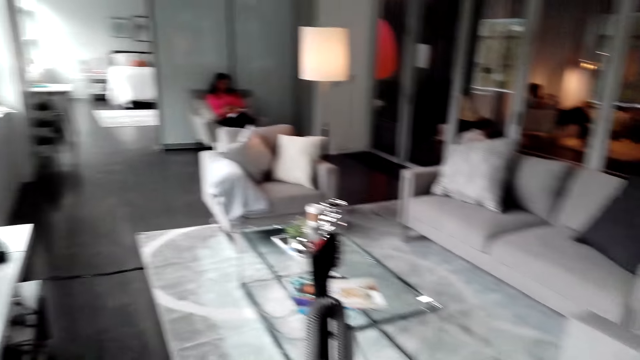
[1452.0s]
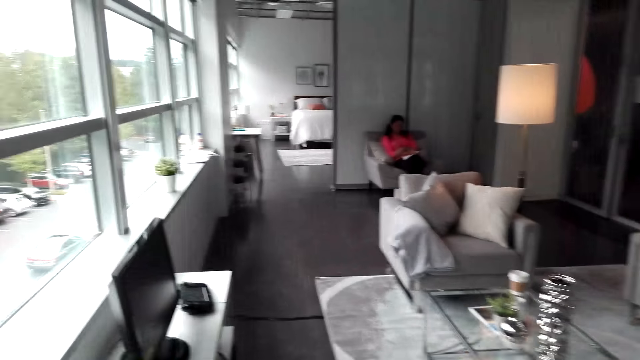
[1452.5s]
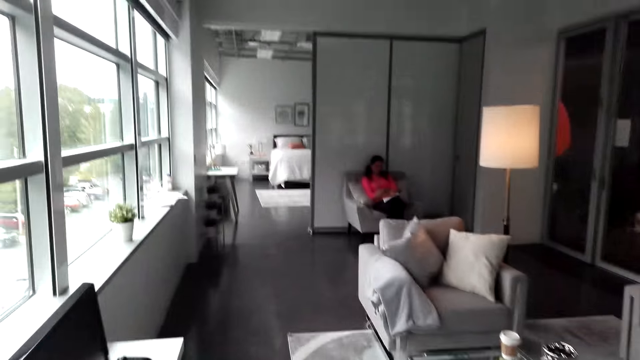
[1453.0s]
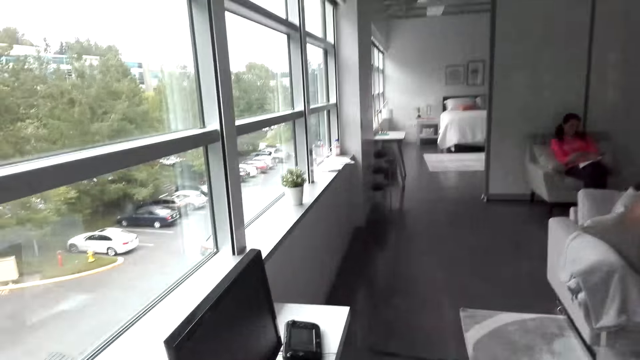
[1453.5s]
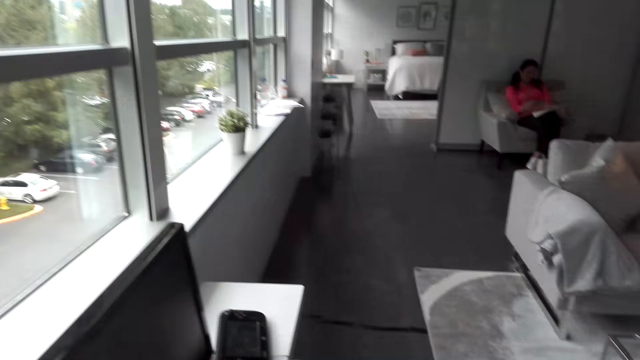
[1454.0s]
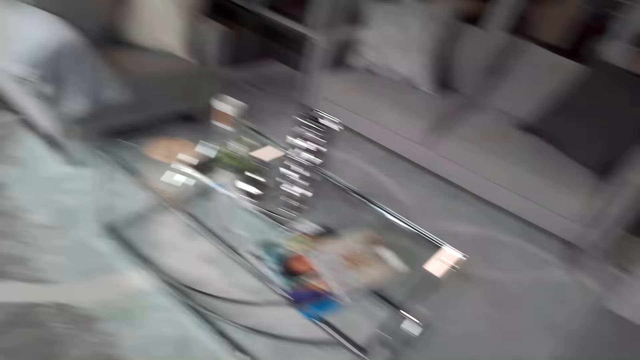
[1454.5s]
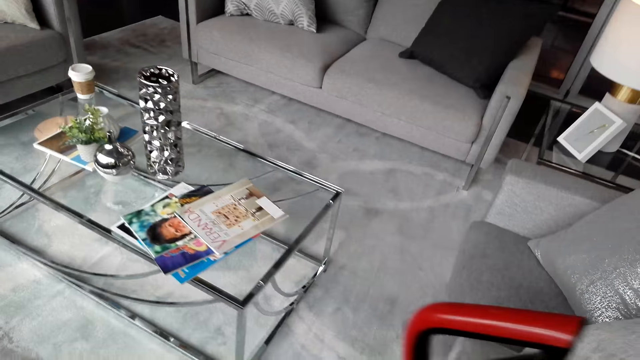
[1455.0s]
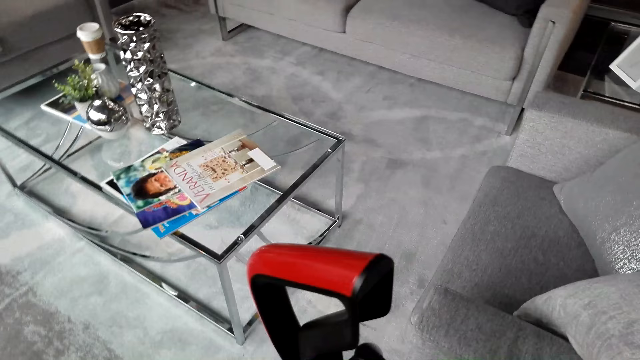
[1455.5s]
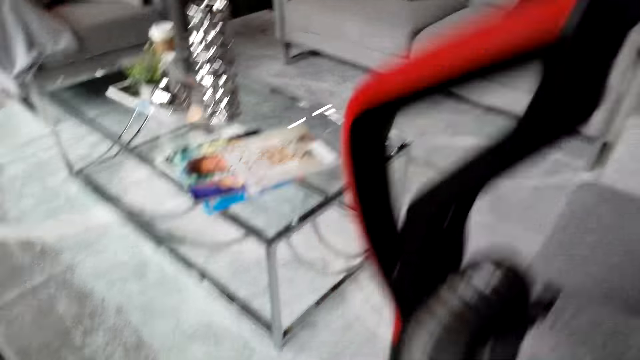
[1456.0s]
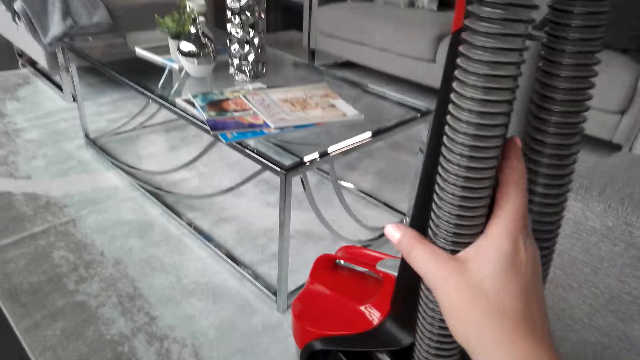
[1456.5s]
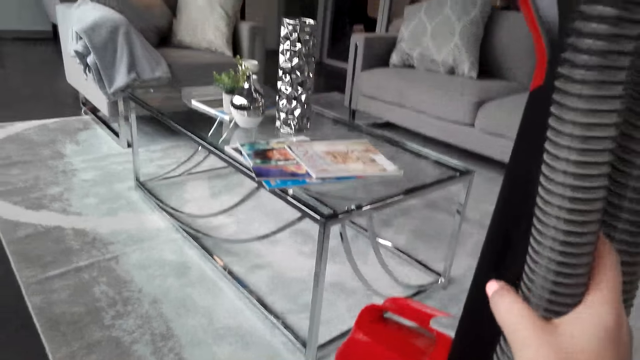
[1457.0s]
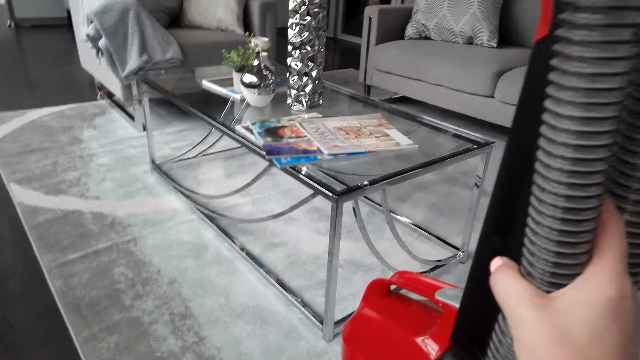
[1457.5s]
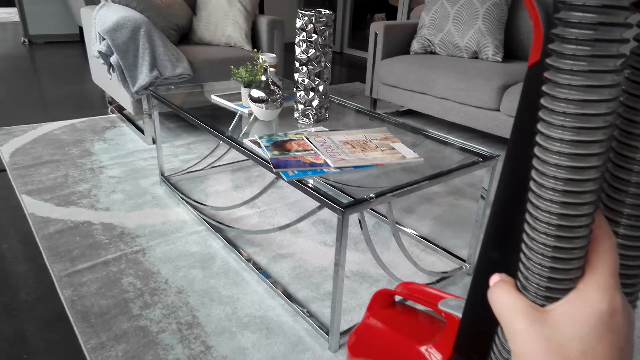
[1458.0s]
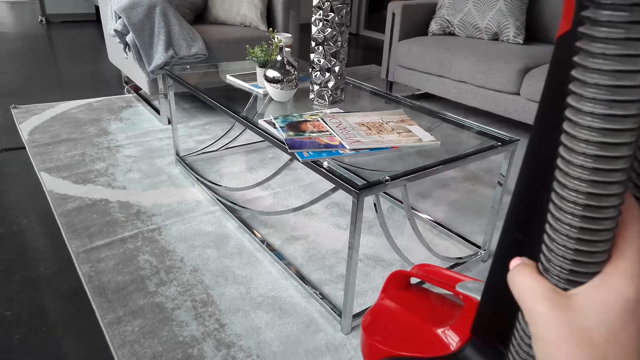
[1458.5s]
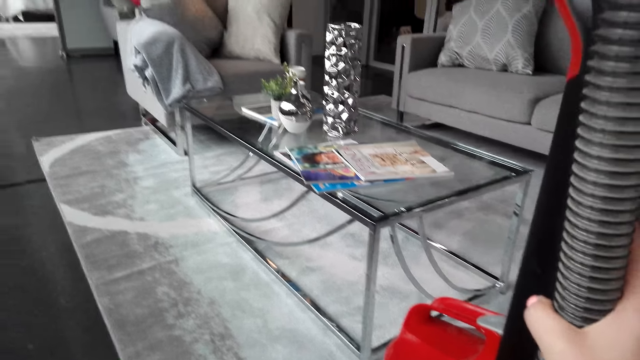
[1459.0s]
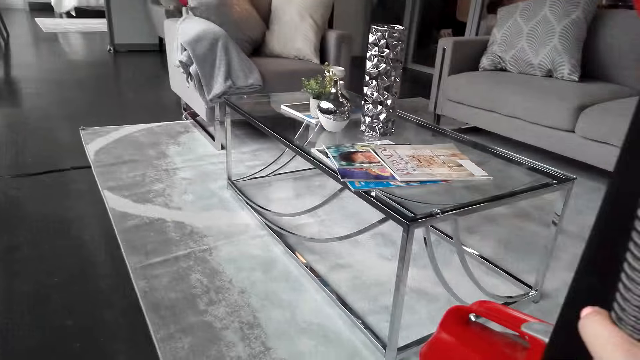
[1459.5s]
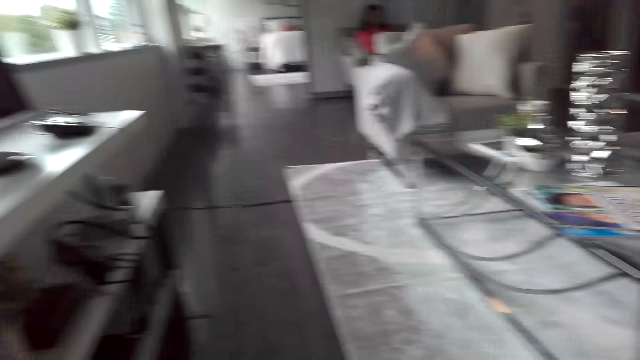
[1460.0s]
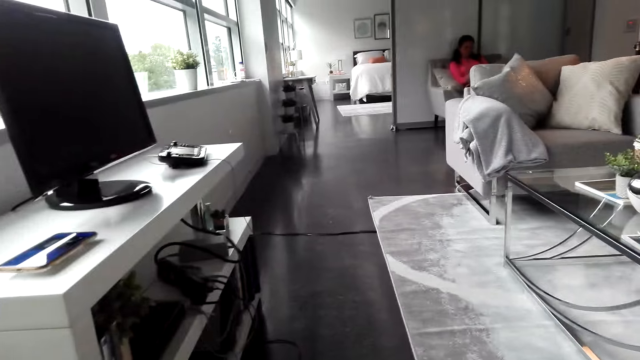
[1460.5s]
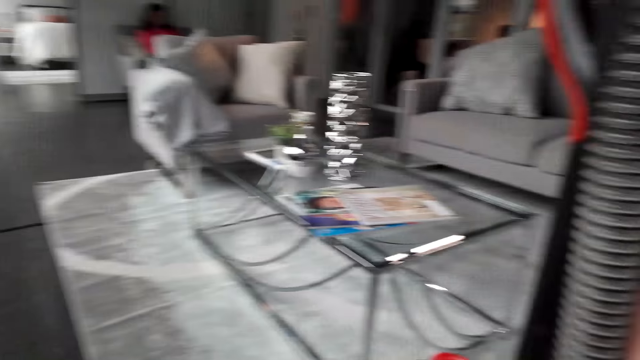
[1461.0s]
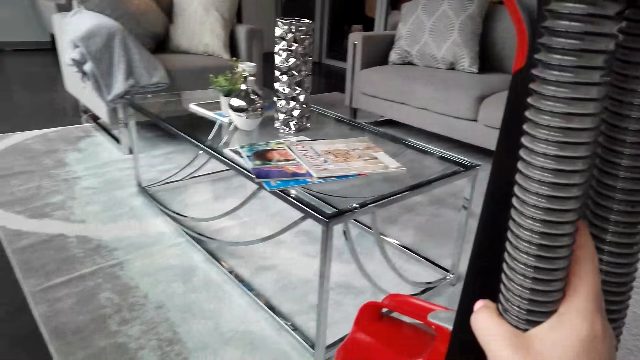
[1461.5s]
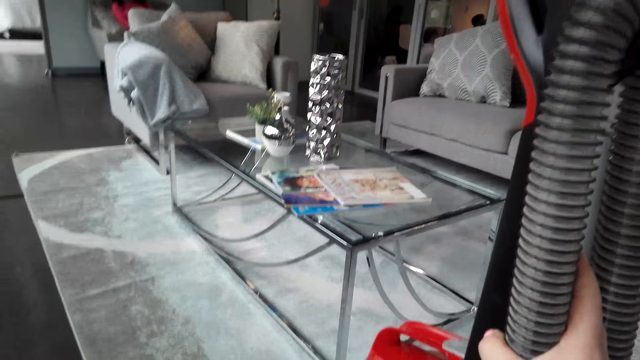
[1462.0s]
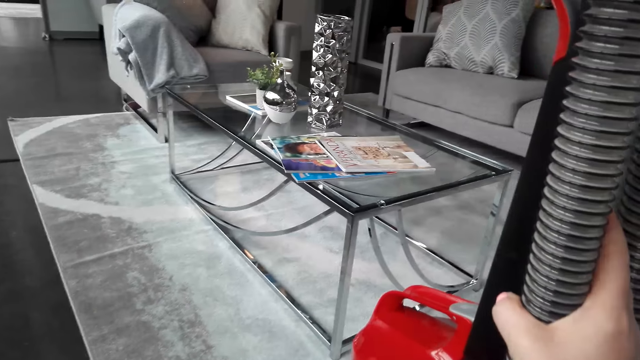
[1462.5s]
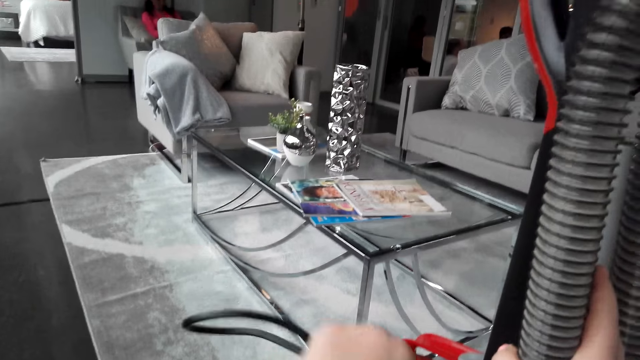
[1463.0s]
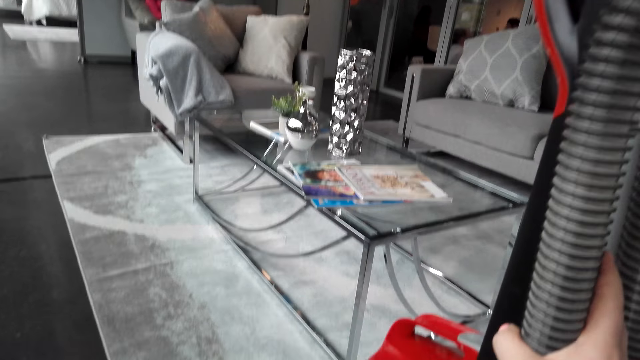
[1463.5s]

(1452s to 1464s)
The camera wearer walks. They touch the vacuum carpet cleaner.

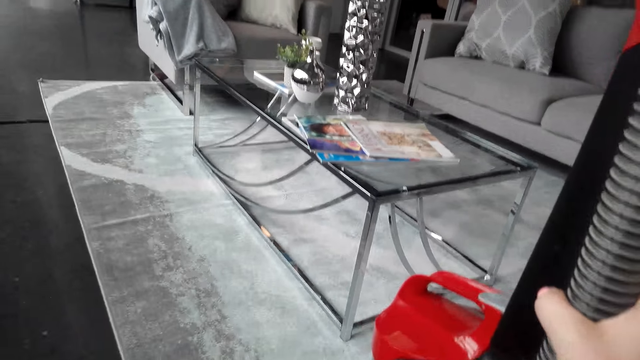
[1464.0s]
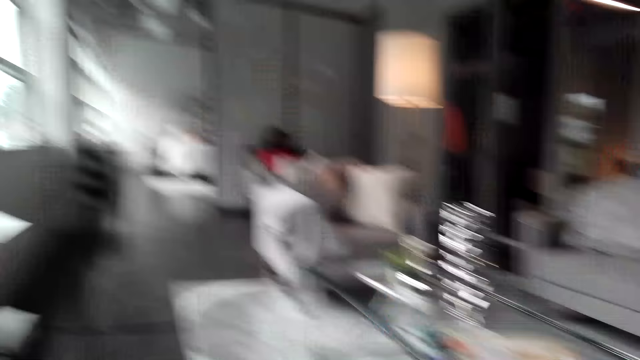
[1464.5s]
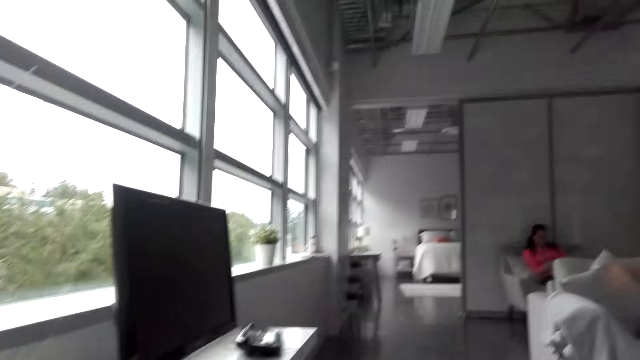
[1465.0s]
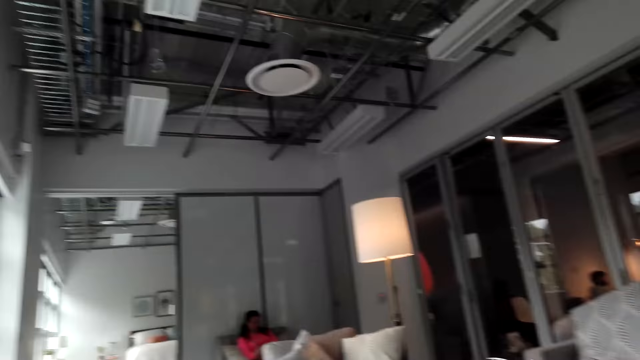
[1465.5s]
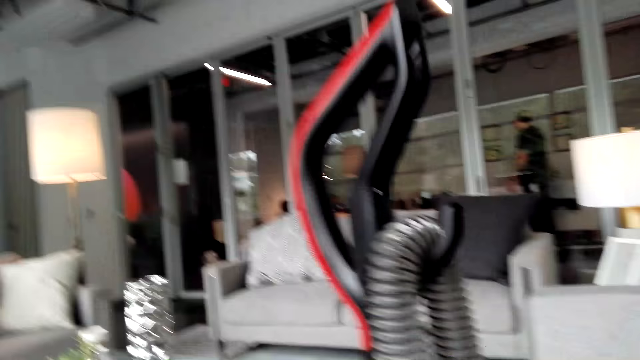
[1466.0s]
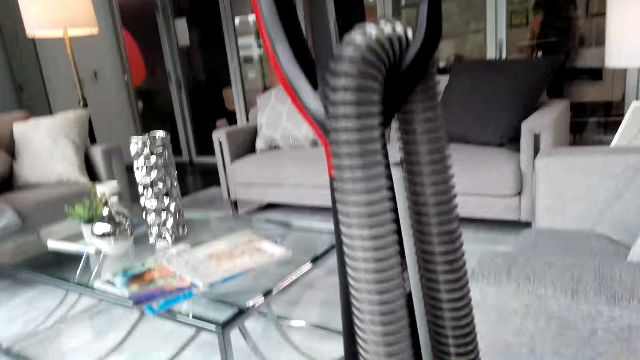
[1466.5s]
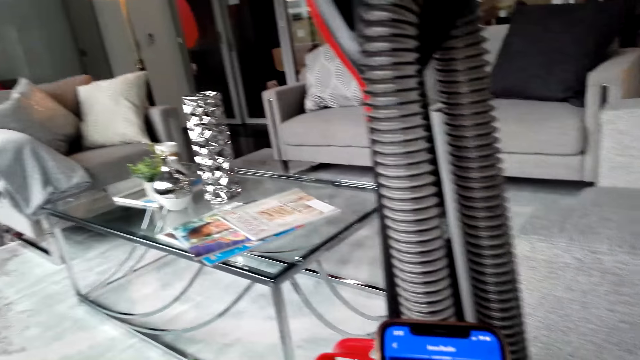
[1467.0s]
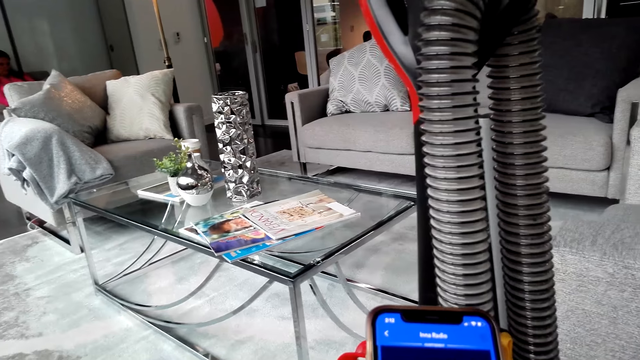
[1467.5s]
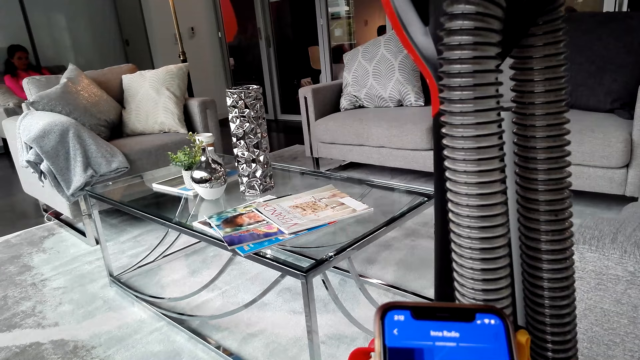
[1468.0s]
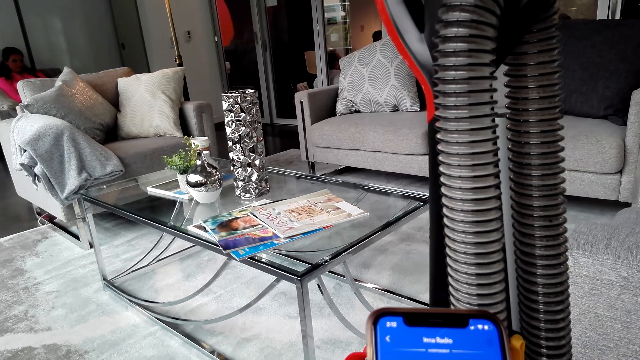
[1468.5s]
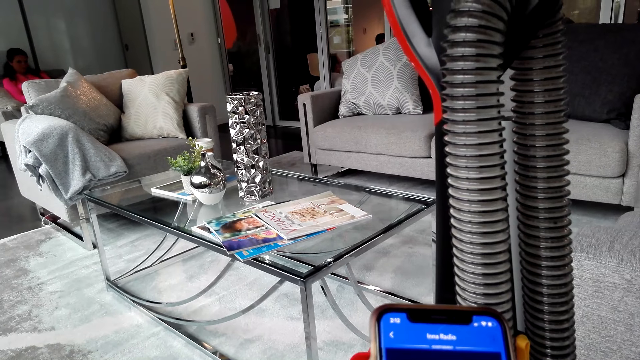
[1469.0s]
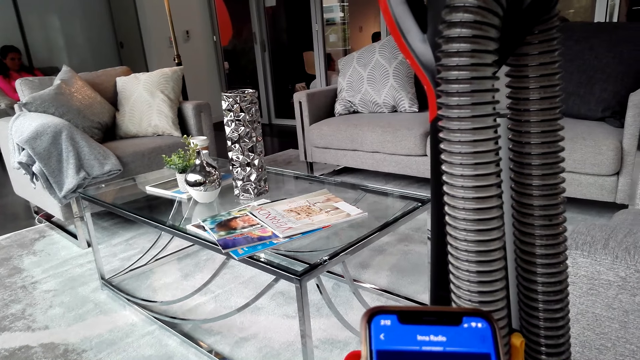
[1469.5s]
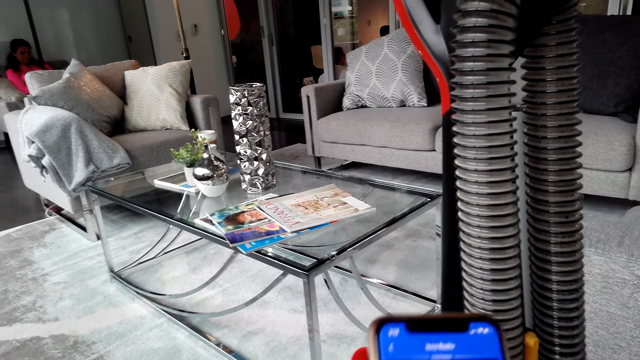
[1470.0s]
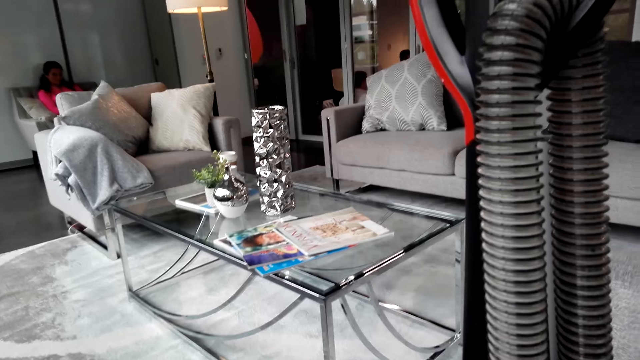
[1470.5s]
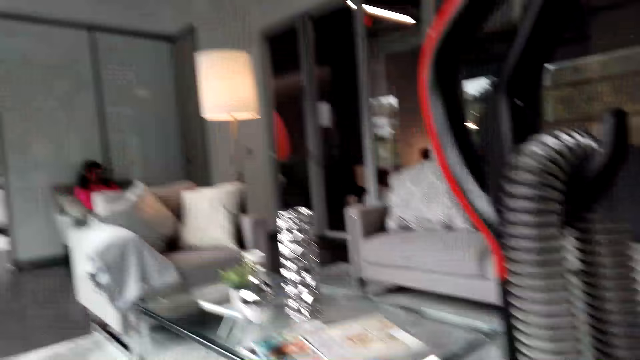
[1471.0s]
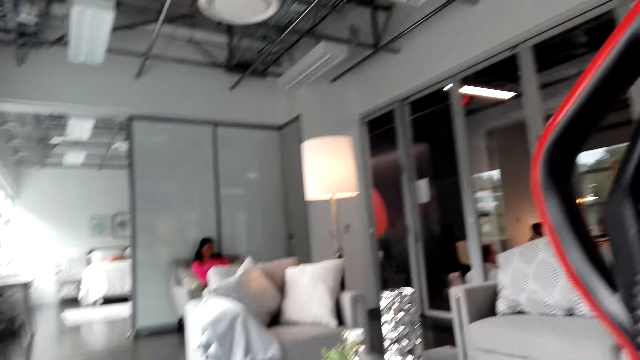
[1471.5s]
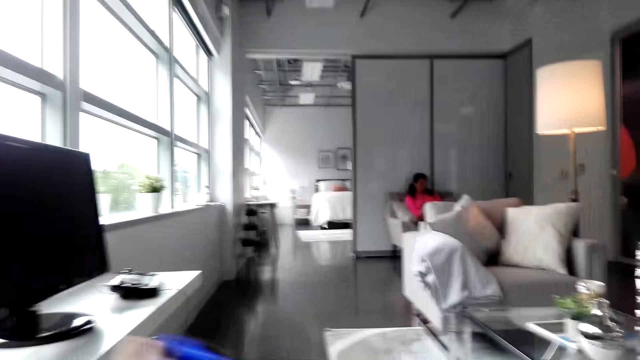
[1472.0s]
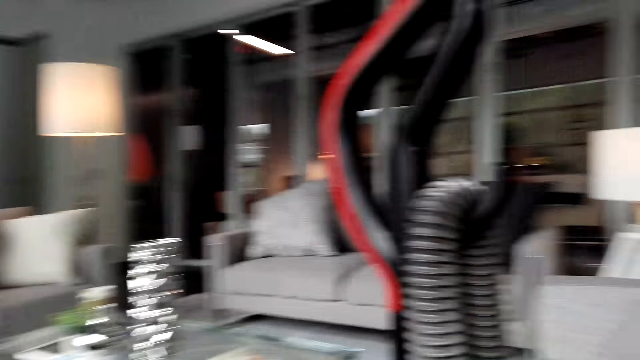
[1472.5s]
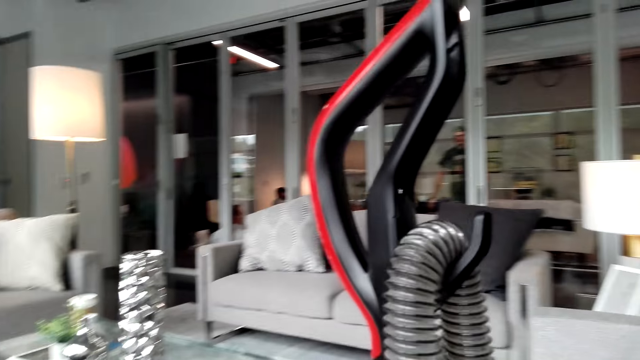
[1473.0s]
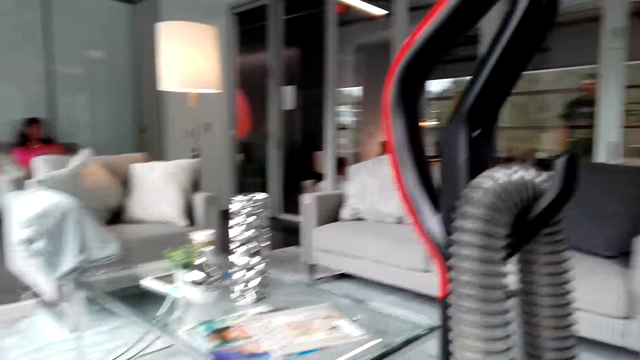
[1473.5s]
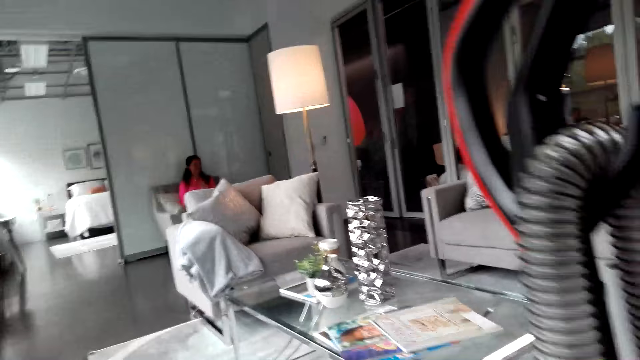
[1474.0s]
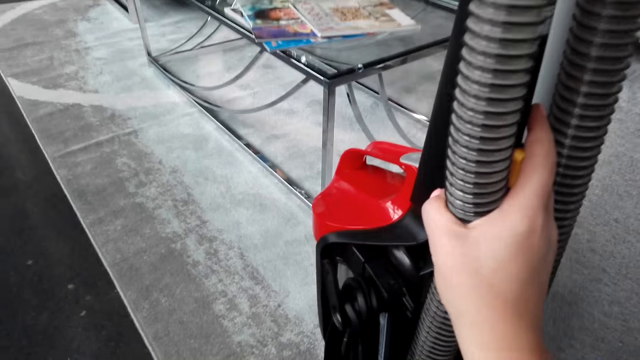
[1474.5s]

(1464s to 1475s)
The camera wearer operates the cellphone. They dial the phone. They touch the vacuum carpet cleaner.
